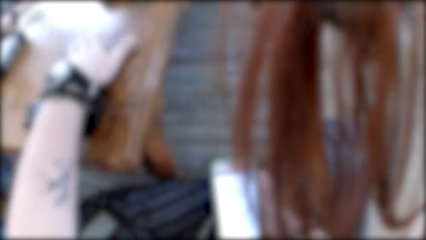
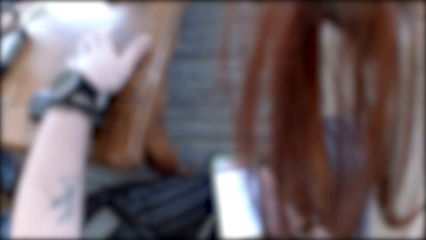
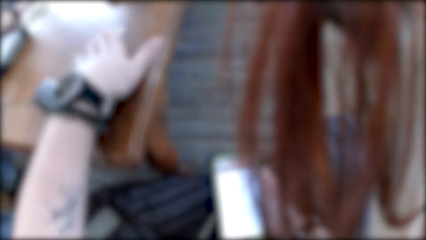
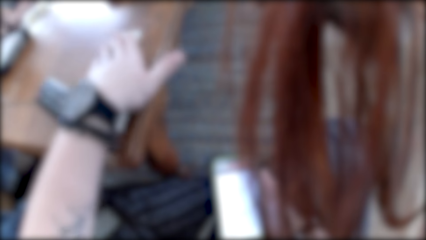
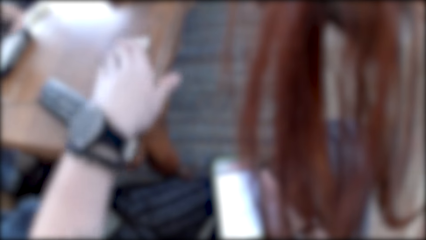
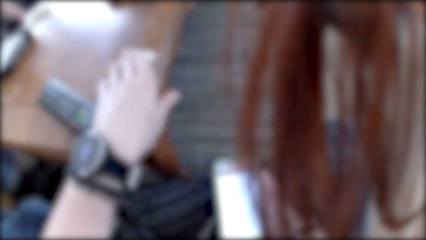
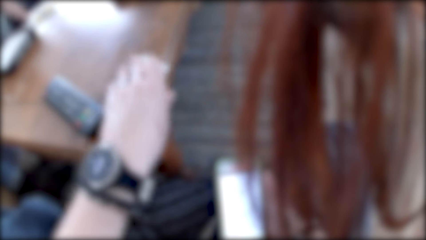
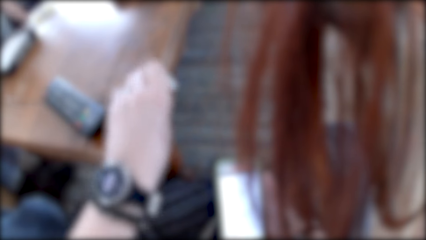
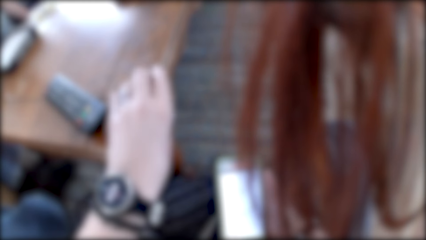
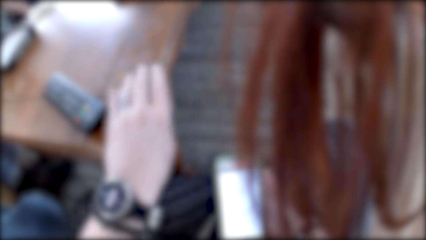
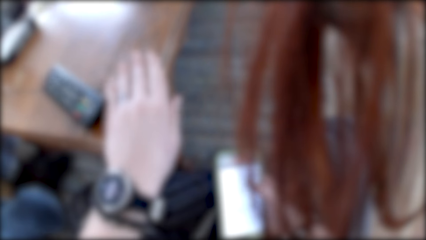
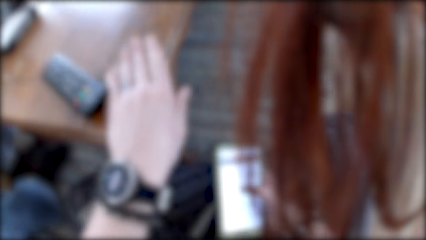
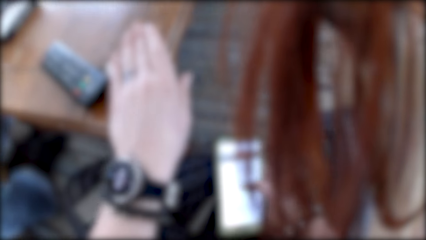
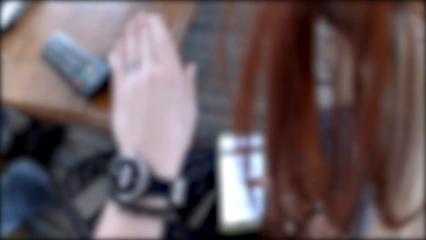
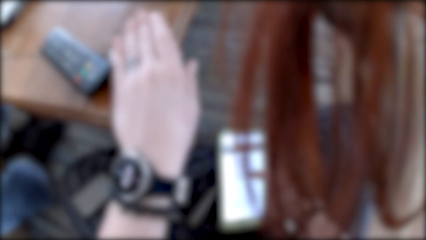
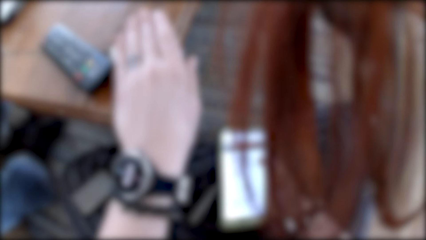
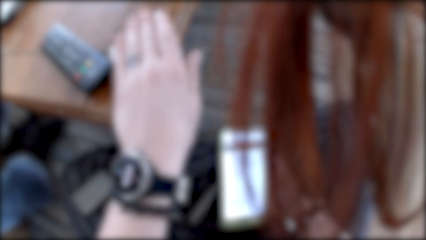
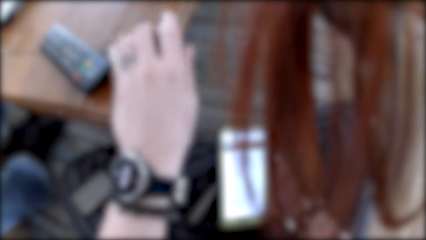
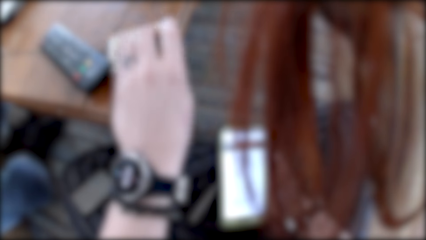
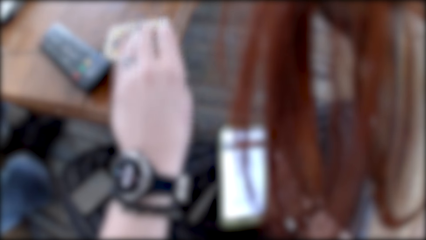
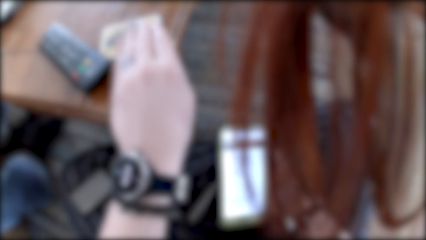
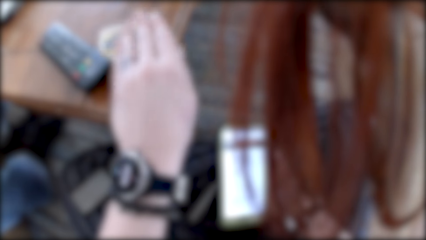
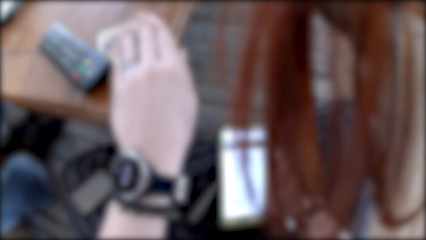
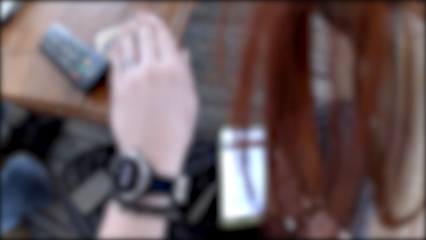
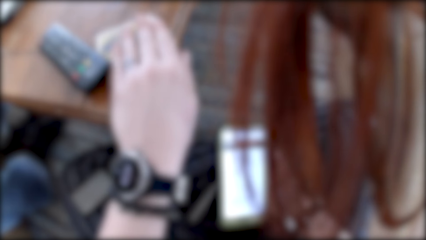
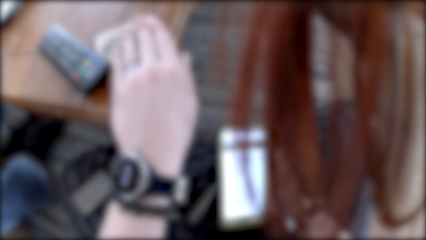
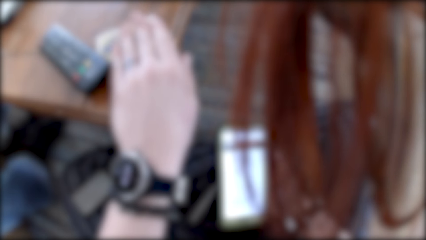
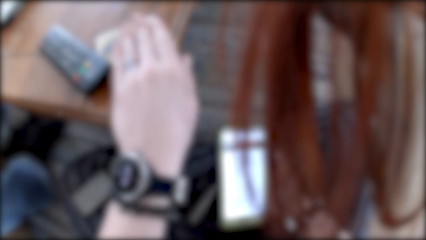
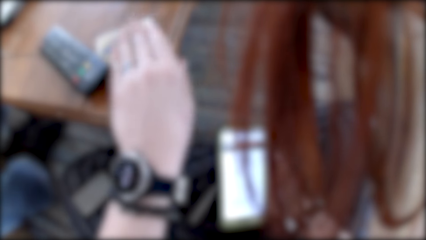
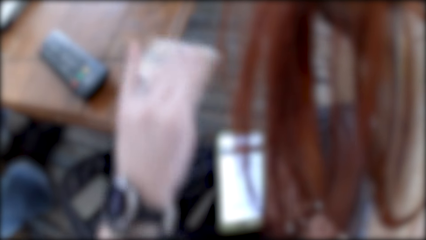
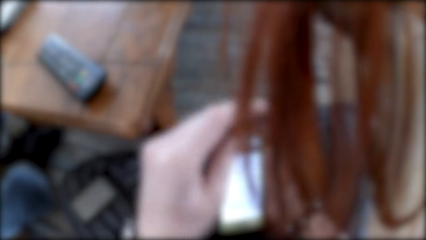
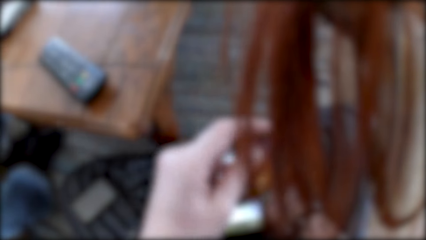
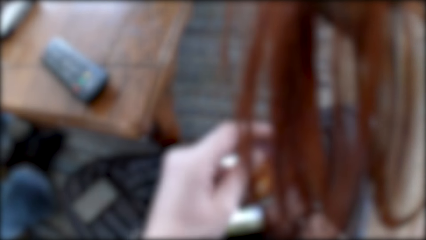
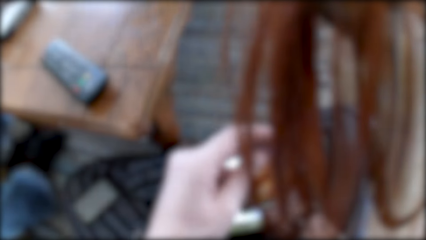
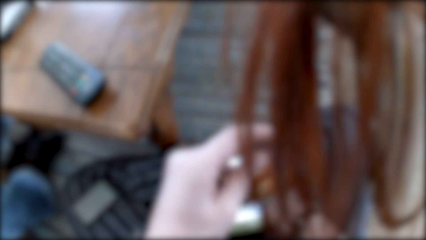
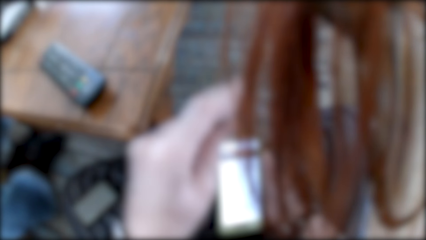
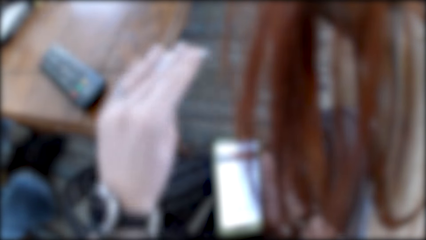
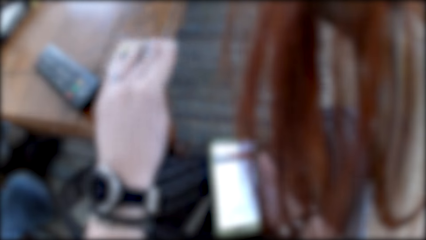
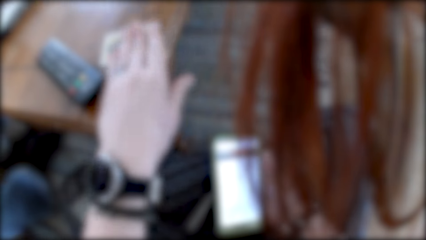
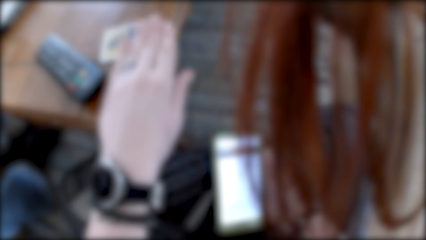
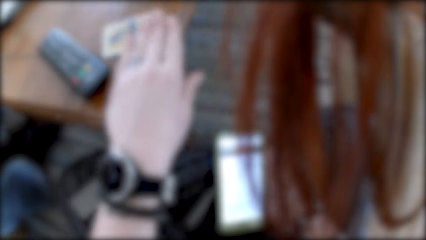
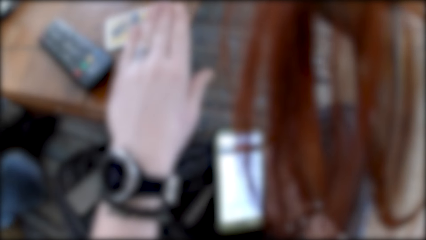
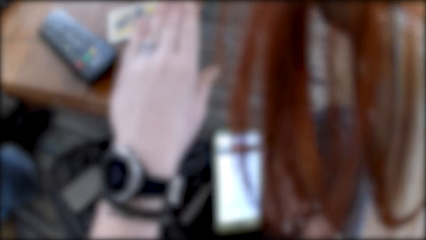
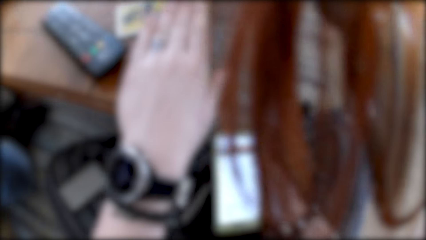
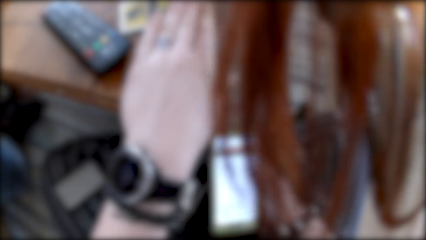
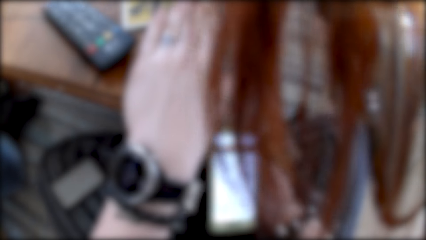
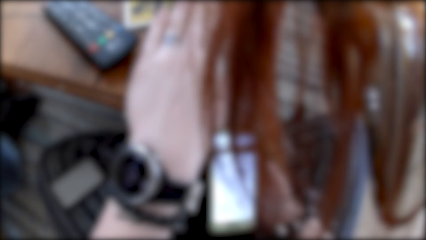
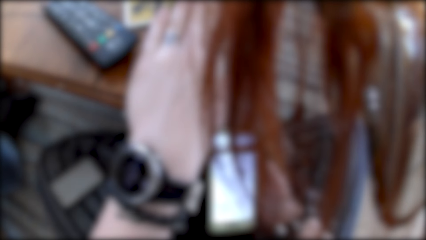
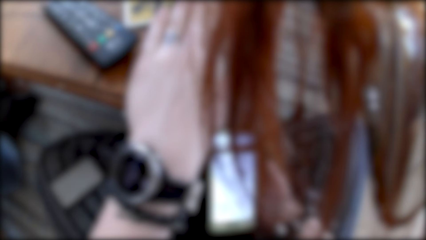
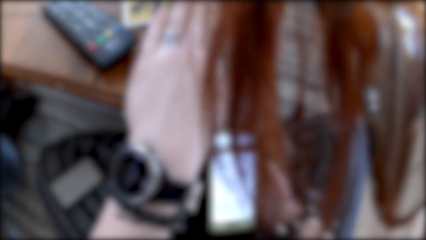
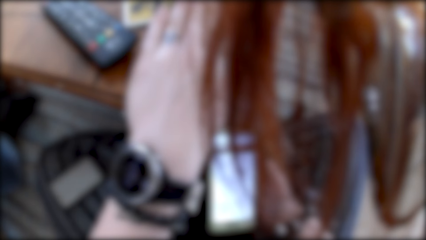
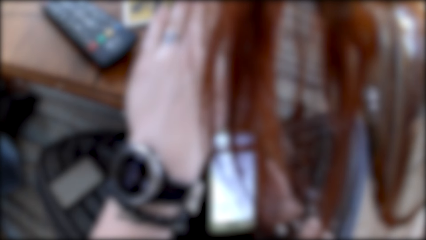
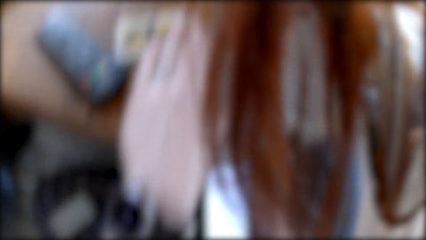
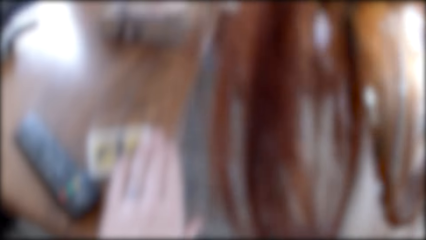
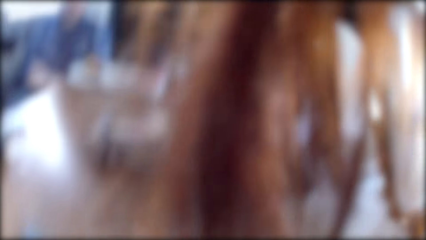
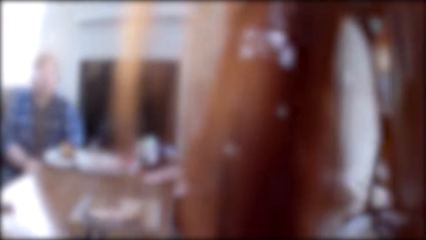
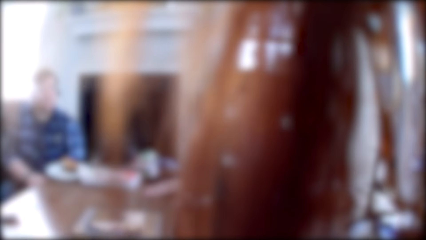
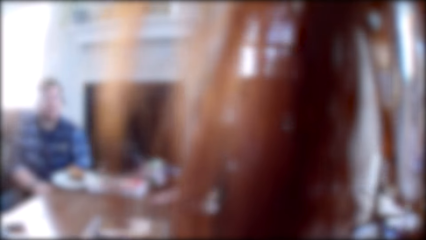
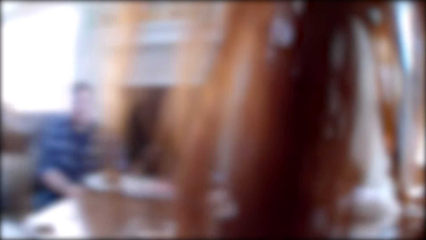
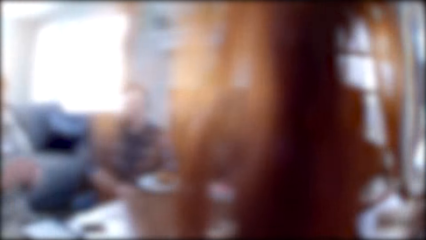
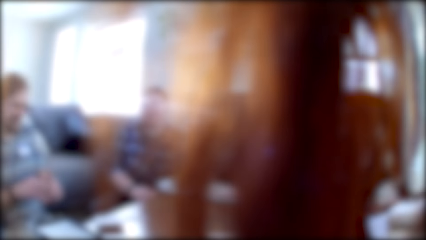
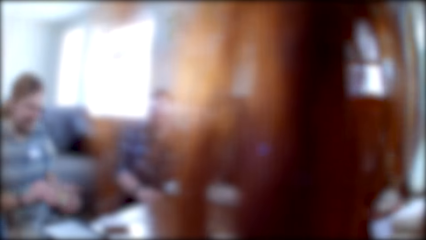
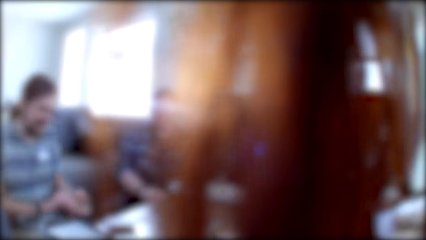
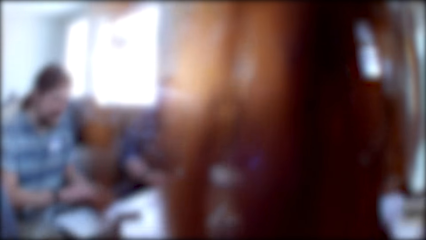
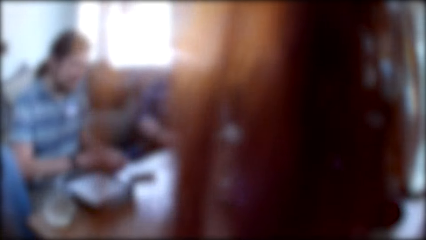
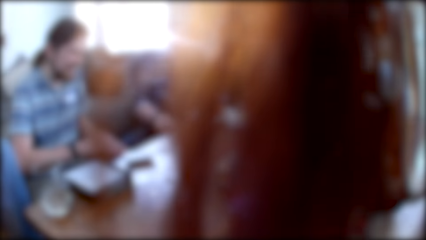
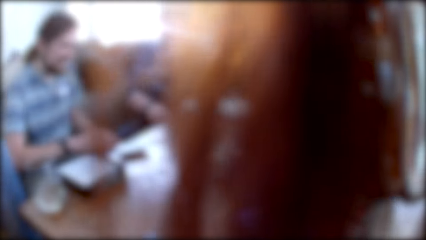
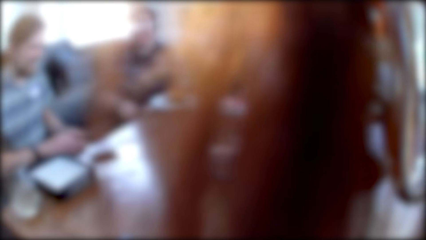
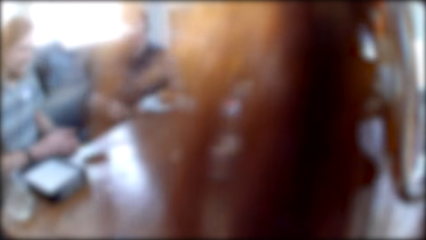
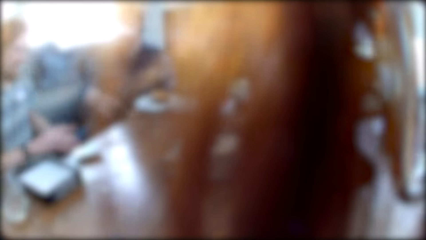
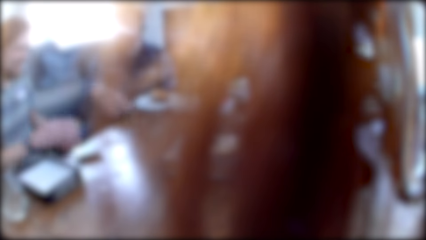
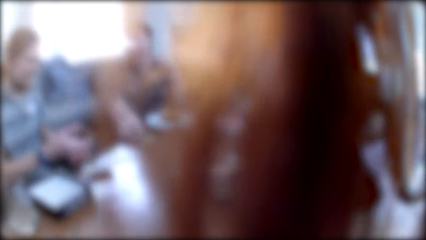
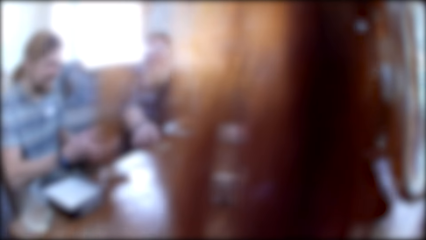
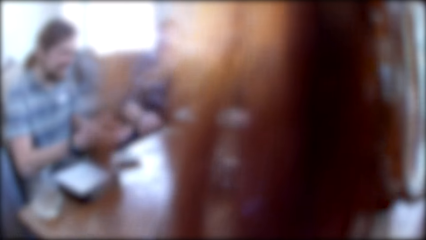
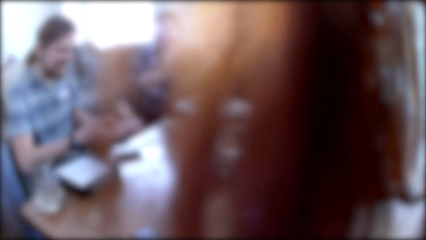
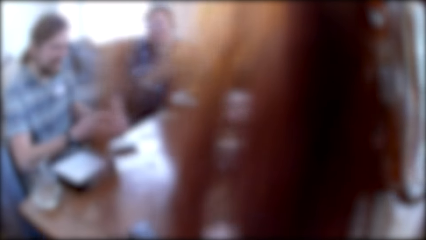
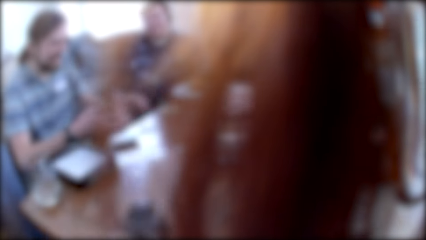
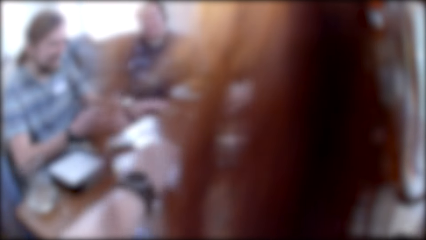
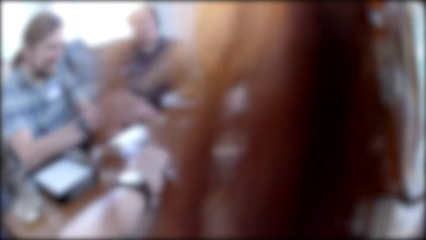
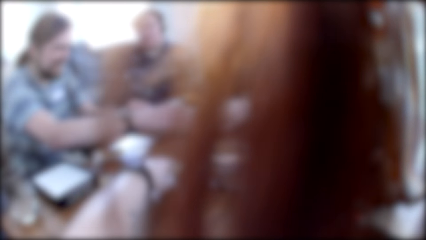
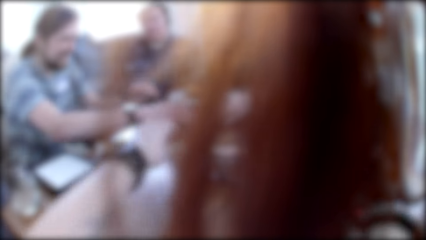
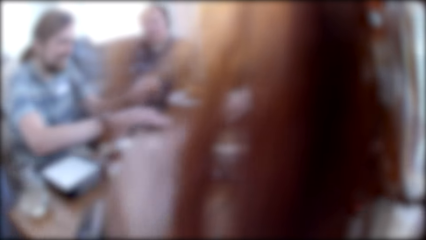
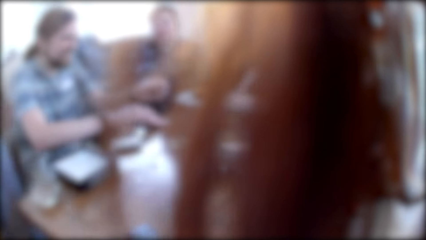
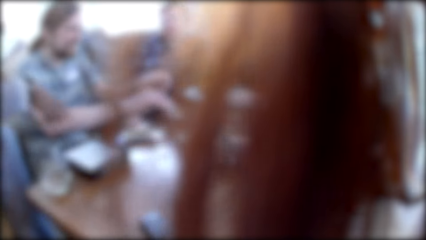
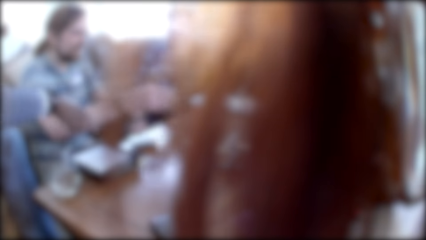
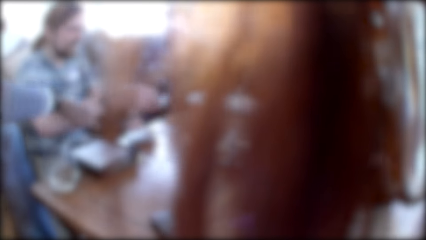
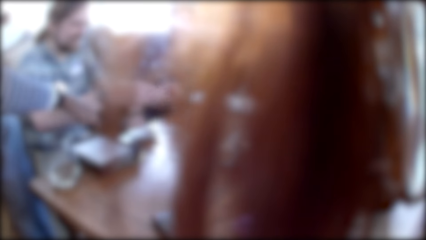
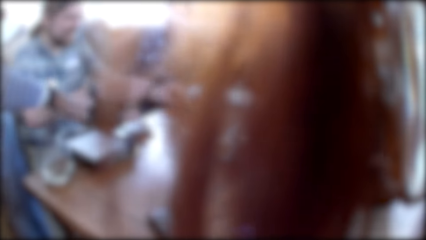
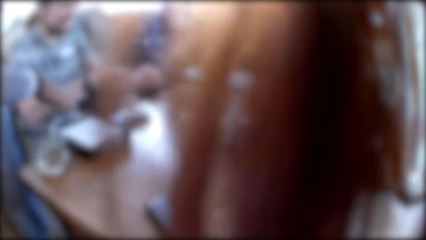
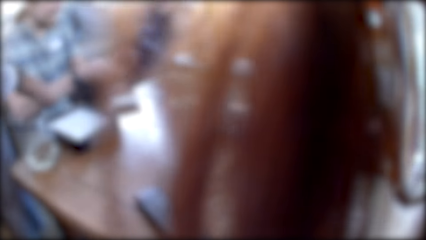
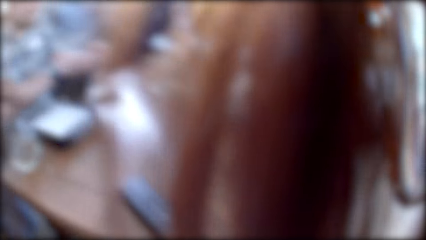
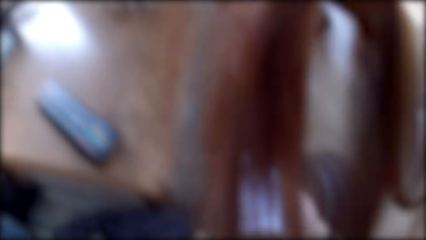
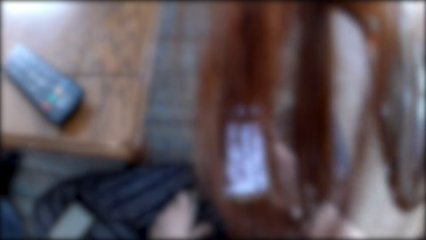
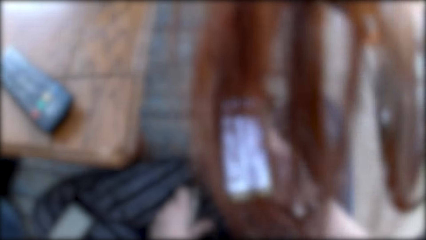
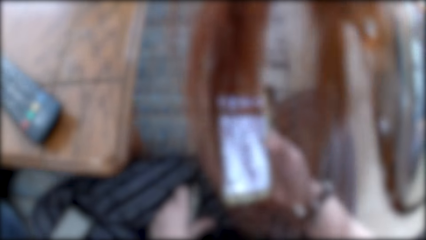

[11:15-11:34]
The camera wearer picks up a board game card with his left hand. A woman talks to the colleagues. The camera wearer holds the card on the table. He takes a card. He puts the board game card on the table. He looks at the colleagues. He puts the board game card on the table again. A man takes a card from the table.
